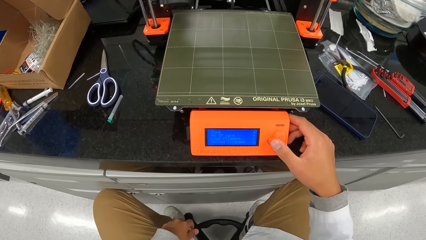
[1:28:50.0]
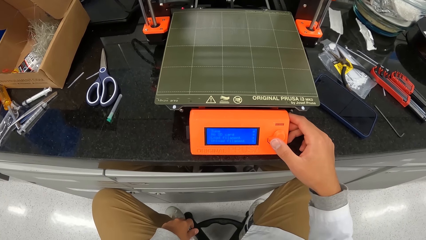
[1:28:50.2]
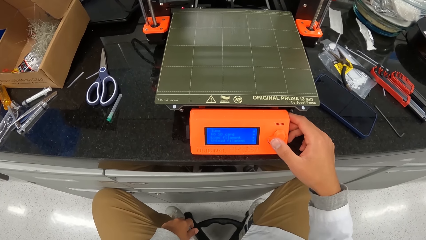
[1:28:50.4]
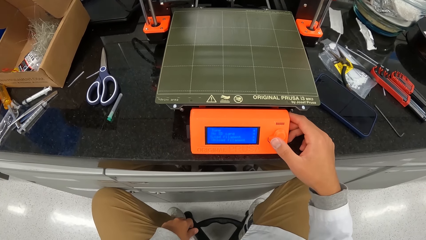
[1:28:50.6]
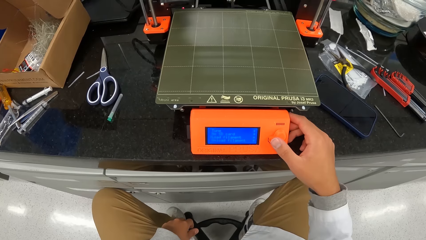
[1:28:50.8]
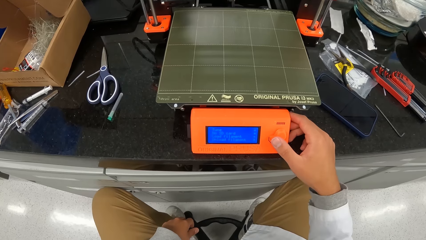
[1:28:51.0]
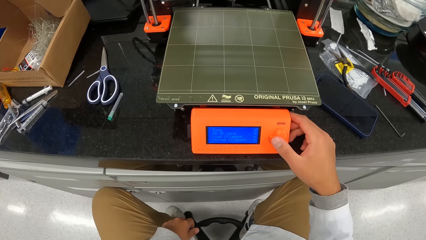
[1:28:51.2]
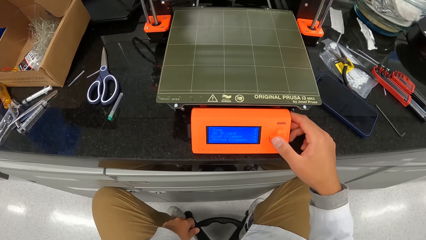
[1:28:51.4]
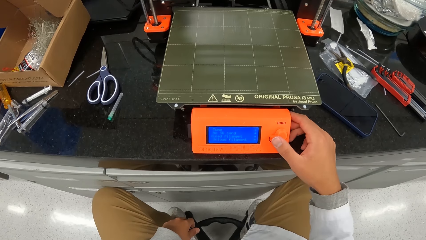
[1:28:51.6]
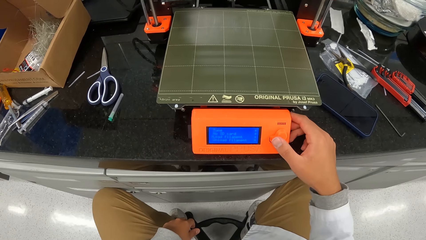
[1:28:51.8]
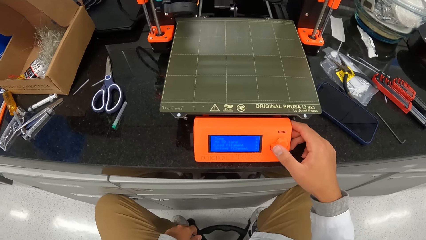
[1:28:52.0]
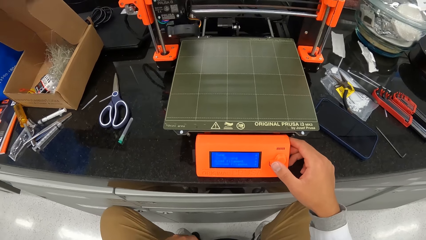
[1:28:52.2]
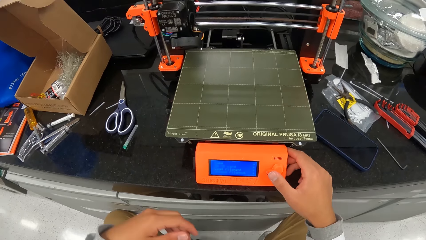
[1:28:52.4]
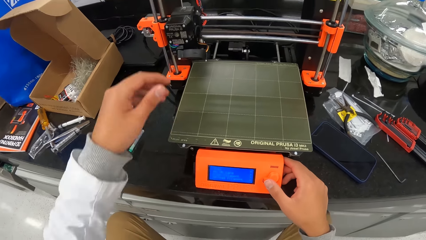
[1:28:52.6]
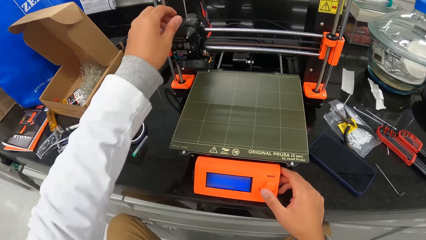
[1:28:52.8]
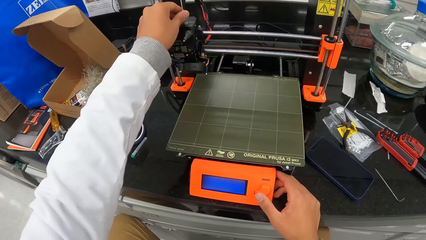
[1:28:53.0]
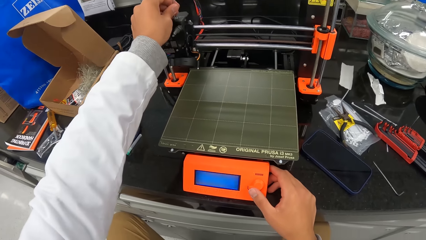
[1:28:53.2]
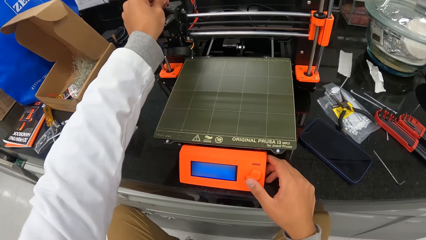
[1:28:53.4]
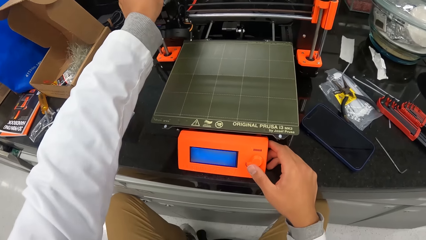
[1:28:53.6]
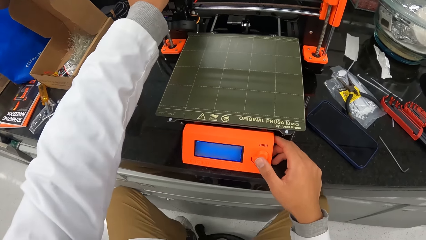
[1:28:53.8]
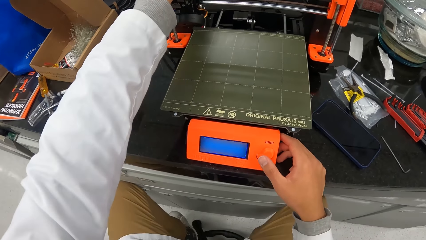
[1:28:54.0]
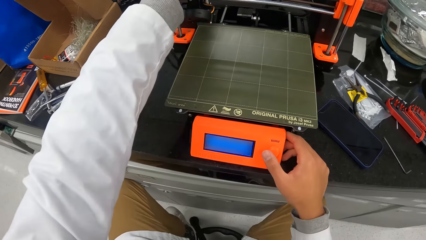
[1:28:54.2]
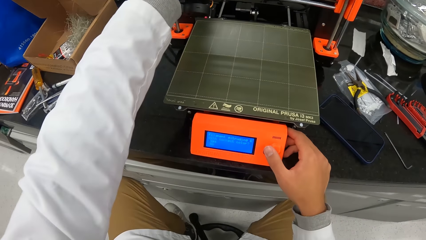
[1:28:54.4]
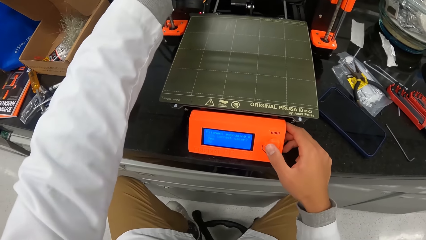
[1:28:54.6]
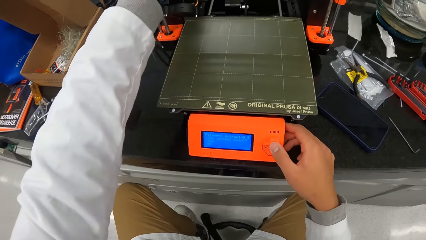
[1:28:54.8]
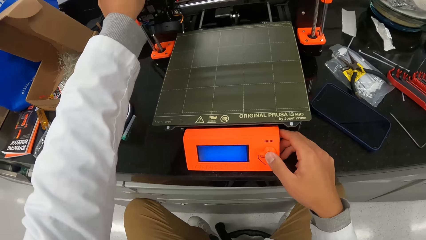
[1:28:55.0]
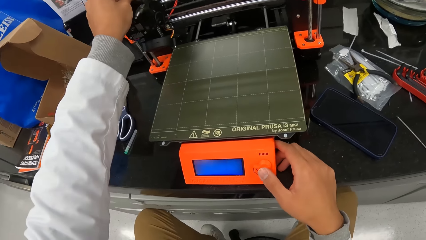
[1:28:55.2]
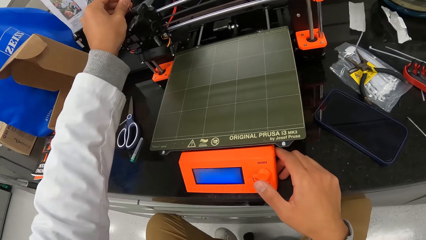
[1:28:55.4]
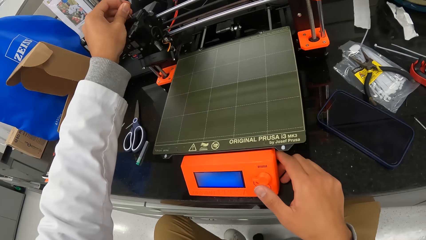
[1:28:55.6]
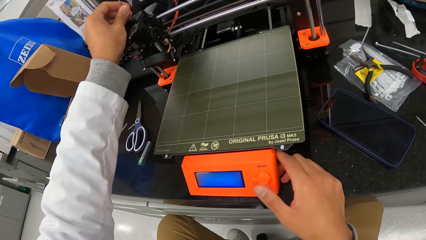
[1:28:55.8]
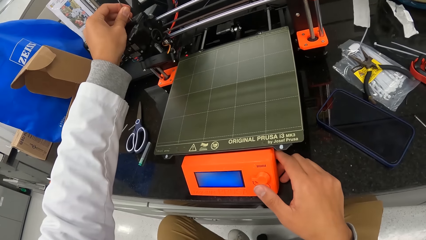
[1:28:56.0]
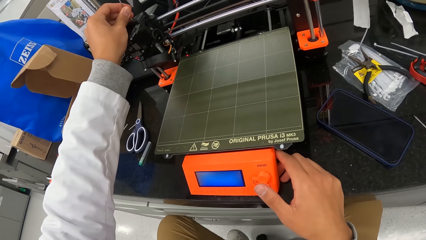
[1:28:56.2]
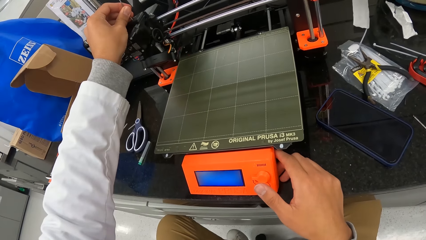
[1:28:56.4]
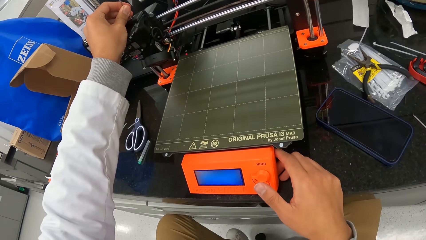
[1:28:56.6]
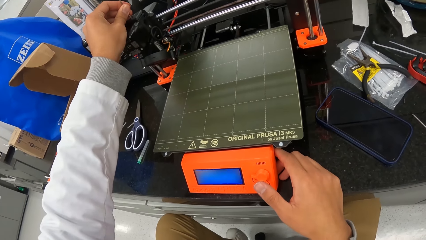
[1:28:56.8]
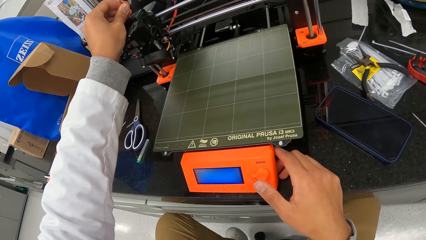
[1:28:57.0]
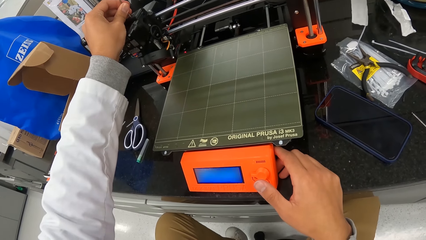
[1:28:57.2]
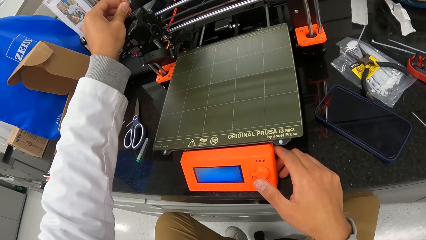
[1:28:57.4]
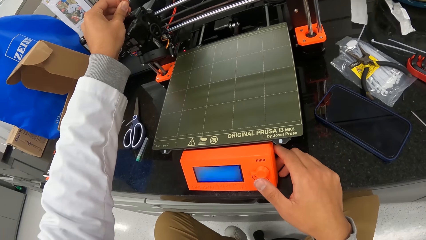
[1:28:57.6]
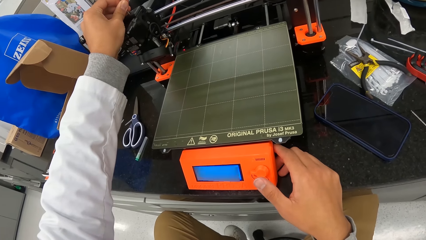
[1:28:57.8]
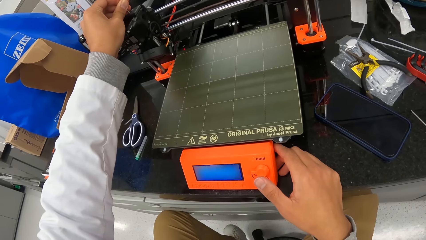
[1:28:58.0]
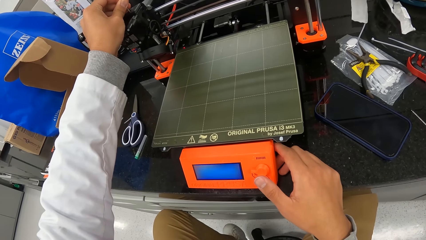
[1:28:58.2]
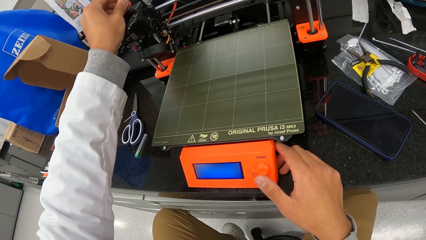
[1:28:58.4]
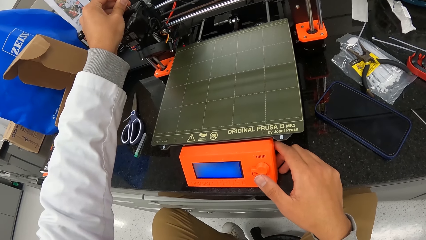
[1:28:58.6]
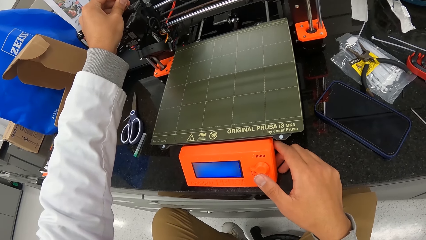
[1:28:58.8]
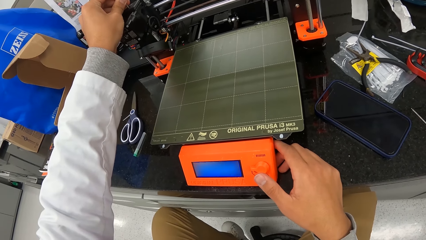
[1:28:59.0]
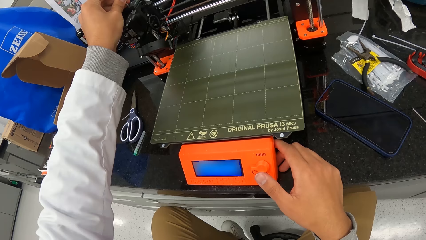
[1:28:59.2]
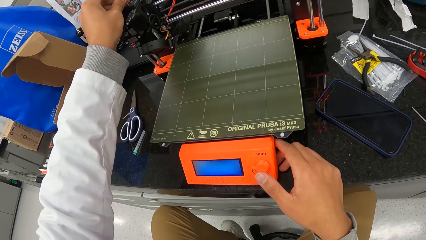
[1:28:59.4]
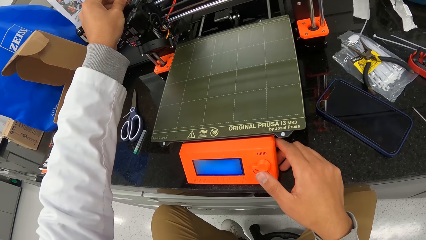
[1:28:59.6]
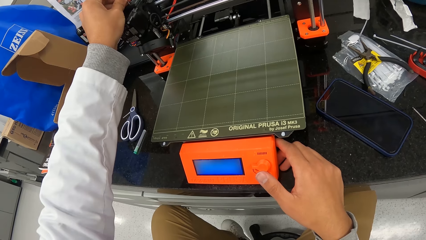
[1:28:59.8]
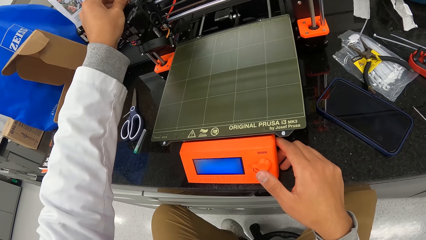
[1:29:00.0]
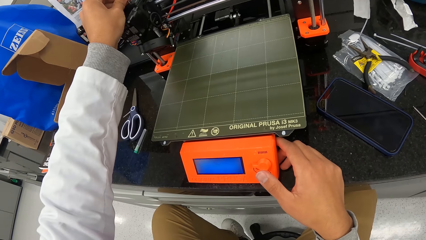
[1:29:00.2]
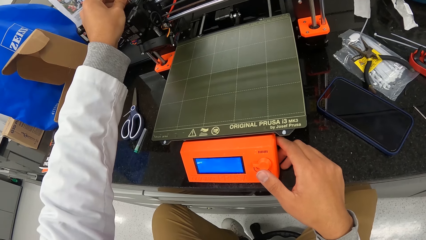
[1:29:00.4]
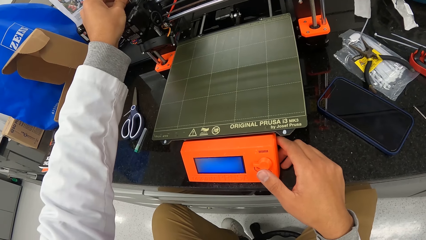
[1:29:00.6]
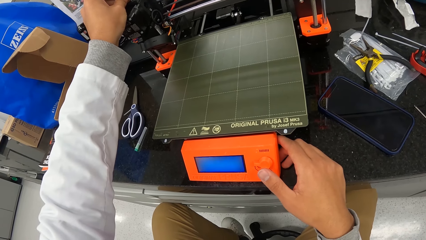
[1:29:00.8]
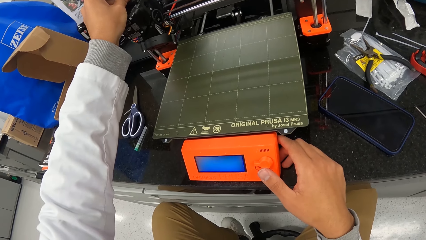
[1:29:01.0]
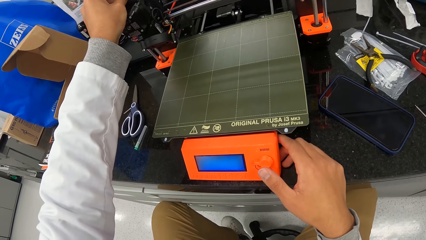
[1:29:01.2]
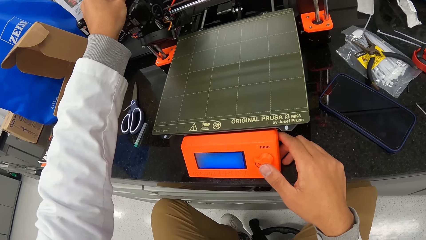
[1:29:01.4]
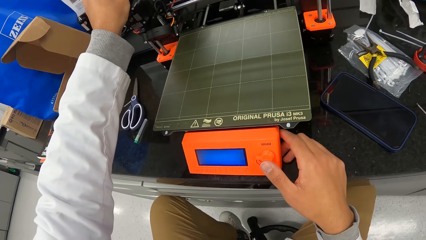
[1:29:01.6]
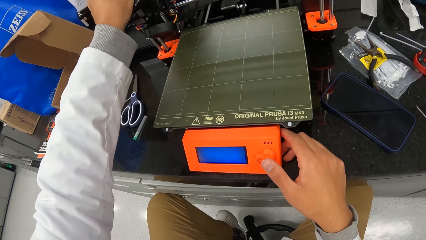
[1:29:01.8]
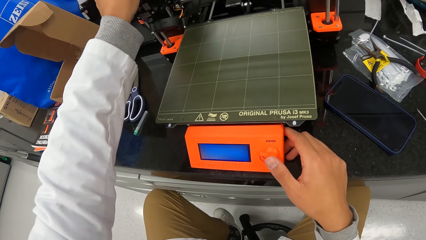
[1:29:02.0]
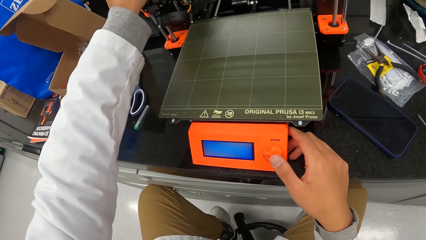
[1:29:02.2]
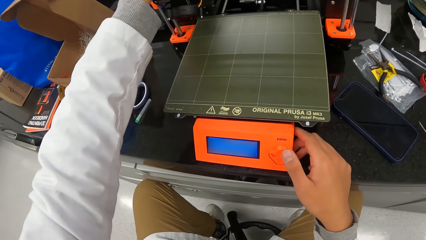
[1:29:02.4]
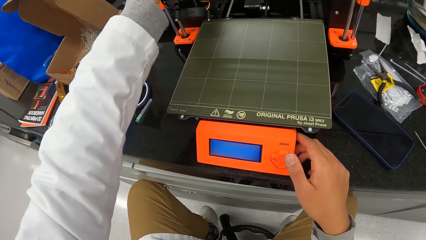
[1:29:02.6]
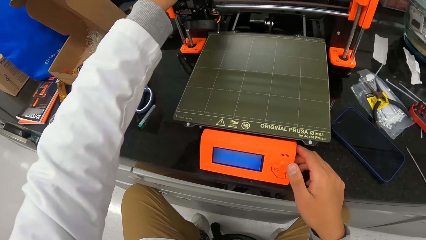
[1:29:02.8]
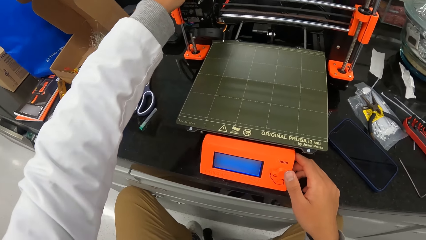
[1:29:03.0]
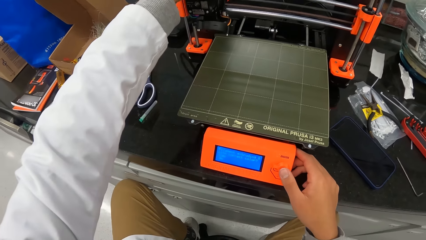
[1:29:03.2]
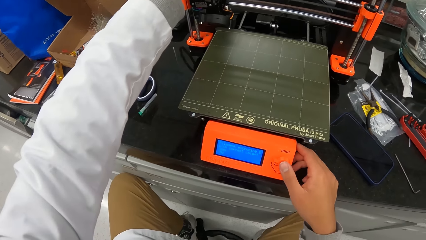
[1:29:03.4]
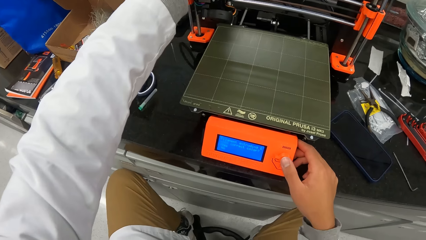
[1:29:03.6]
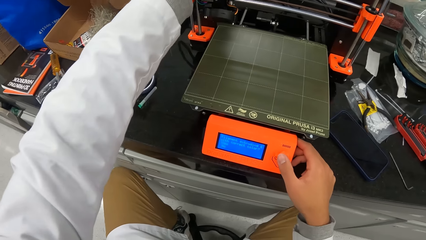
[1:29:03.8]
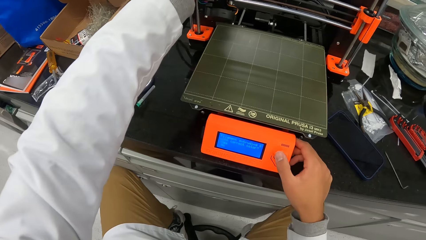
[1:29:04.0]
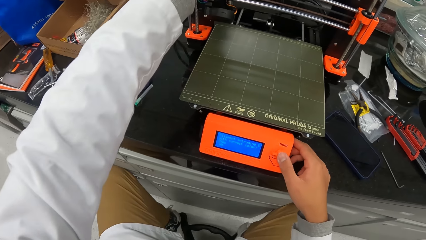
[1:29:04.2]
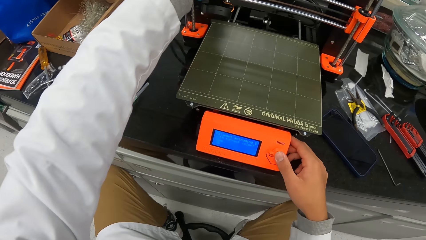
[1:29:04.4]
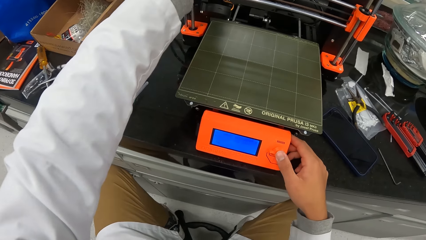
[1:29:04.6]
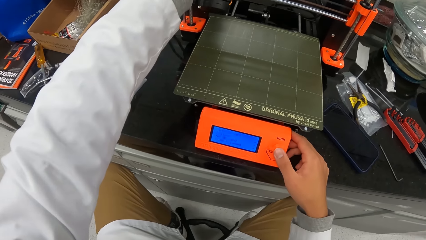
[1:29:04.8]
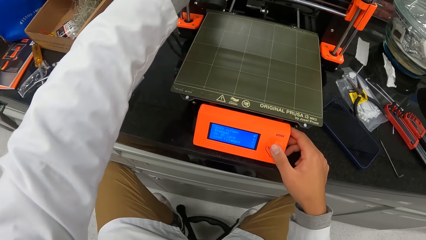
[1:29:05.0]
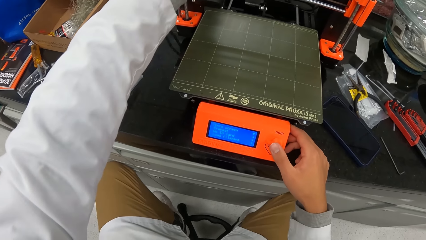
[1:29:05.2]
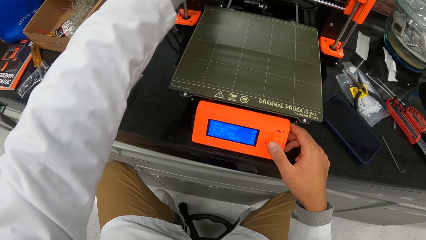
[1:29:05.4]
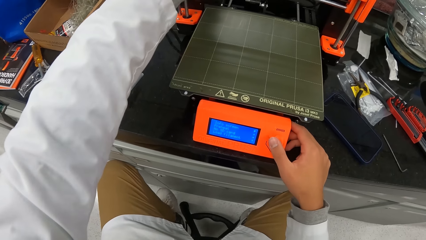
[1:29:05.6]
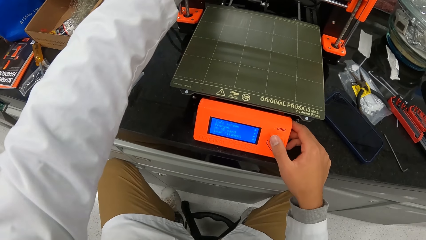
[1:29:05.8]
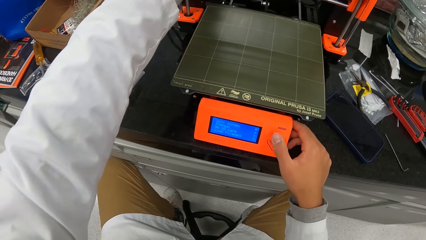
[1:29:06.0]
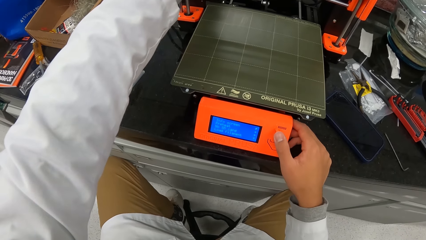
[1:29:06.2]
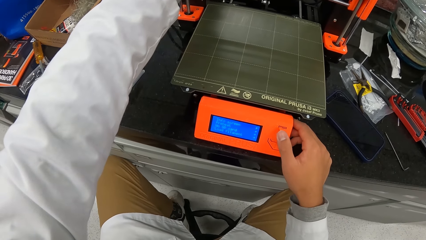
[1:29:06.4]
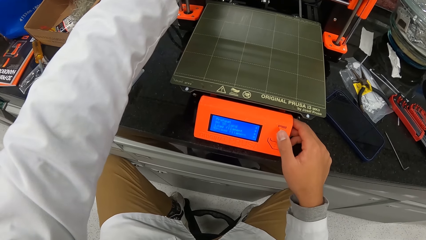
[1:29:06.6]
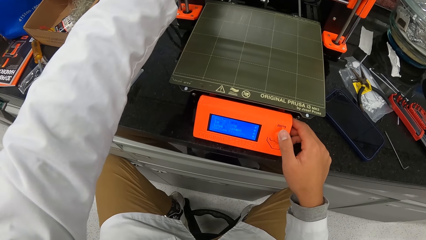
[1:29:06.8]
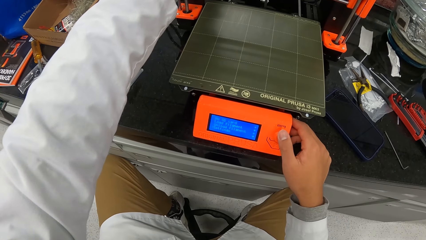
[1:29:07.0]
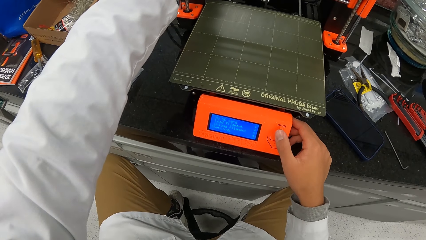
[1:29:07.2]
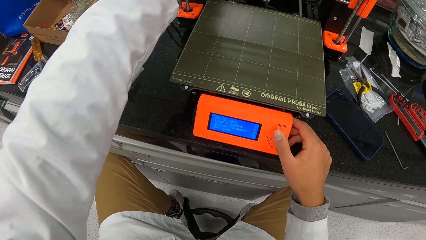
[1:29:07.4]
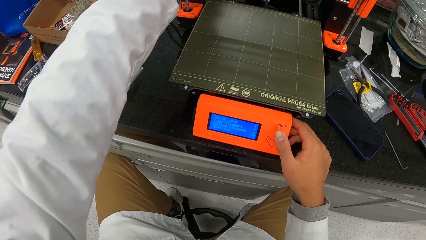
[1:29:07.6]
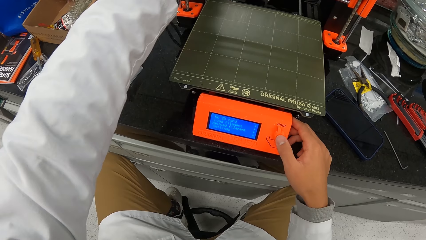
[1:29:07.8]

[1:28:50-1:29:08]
The camera wearer holds the cable on the 3D printer on the countertop with his left hand. He rotates the knob on the 3D printer on the countertop with his right hand. He presses the knob on the 3D printer on the countertop with his right hand. He presses the button on the machine. He rotates the knob on the 3D printer on the countertop with his right hand.
